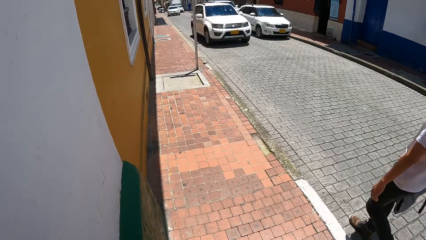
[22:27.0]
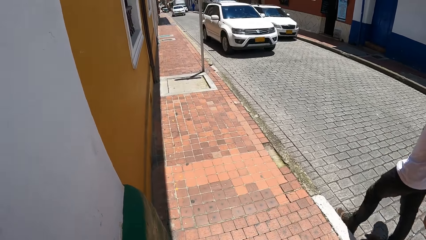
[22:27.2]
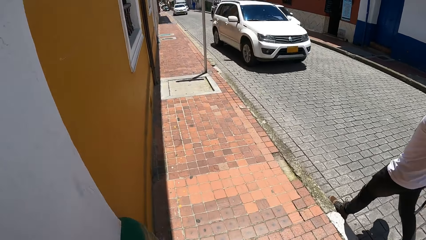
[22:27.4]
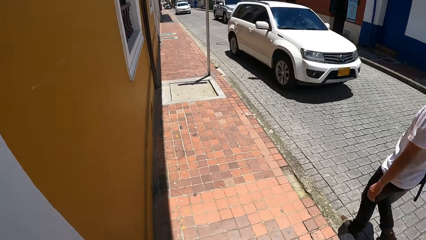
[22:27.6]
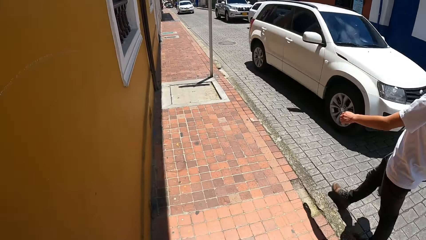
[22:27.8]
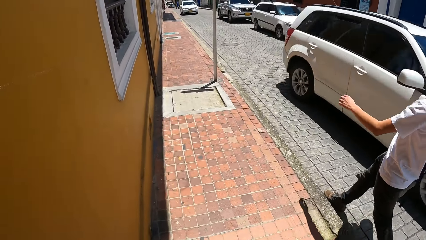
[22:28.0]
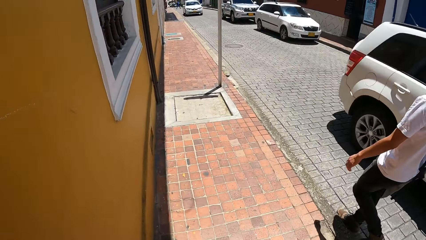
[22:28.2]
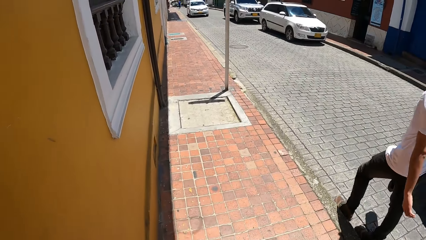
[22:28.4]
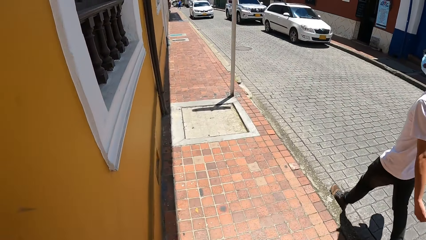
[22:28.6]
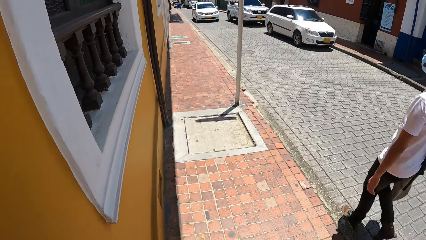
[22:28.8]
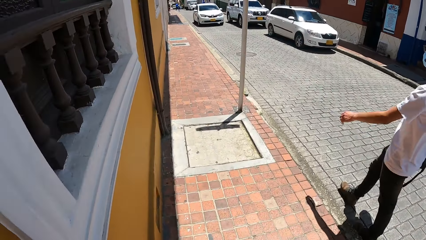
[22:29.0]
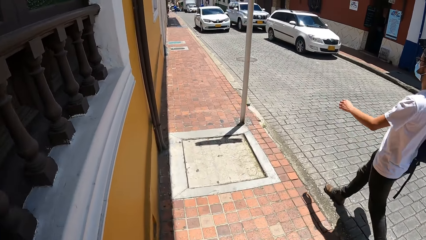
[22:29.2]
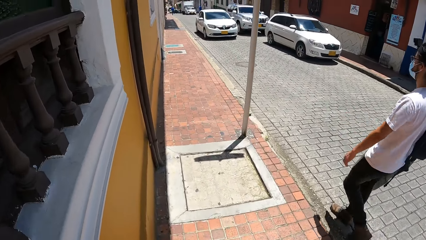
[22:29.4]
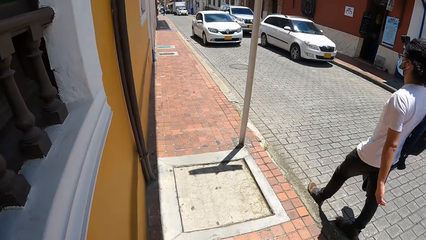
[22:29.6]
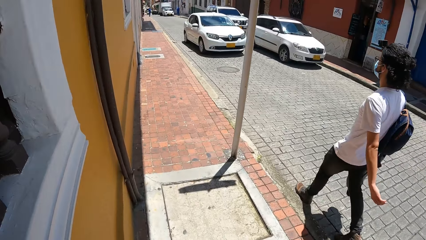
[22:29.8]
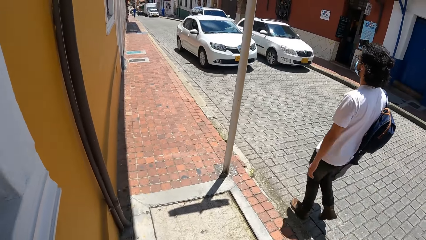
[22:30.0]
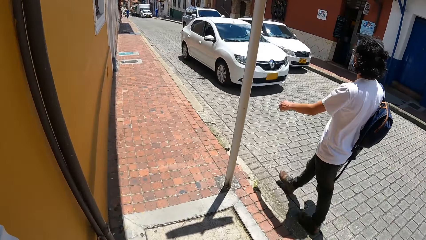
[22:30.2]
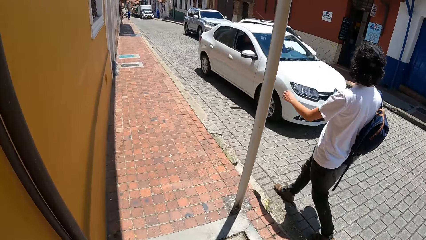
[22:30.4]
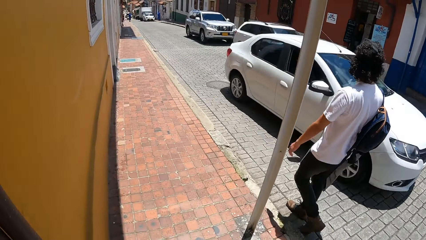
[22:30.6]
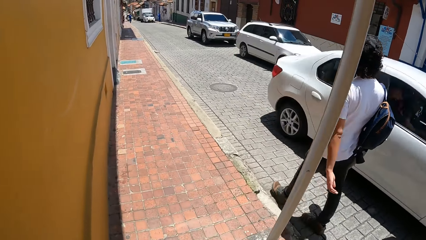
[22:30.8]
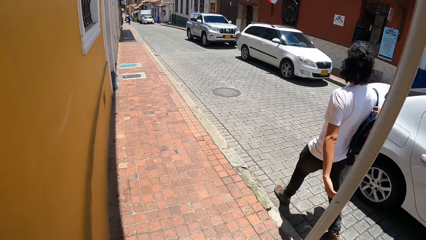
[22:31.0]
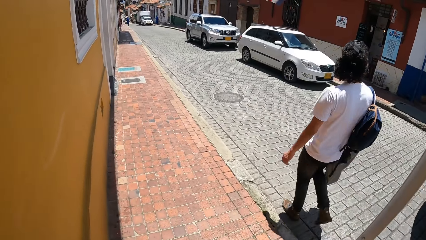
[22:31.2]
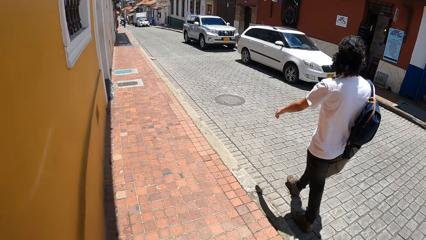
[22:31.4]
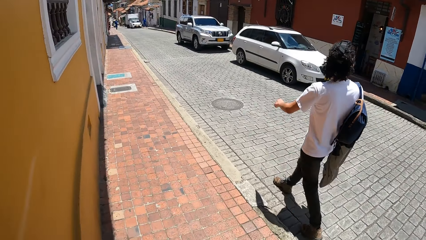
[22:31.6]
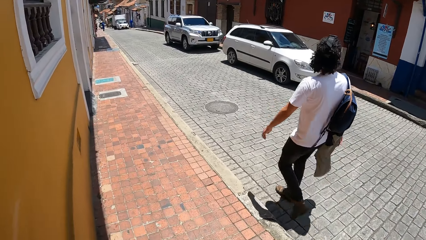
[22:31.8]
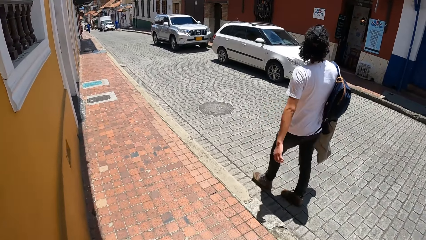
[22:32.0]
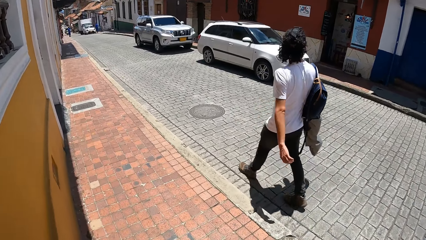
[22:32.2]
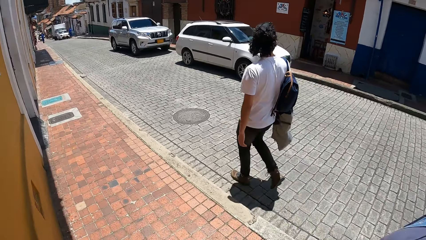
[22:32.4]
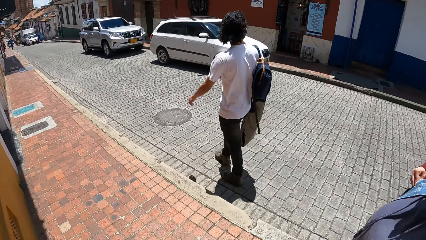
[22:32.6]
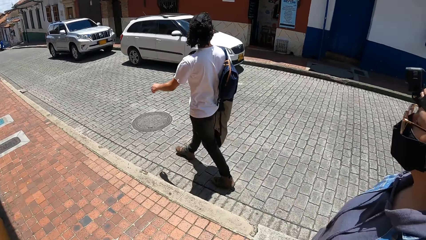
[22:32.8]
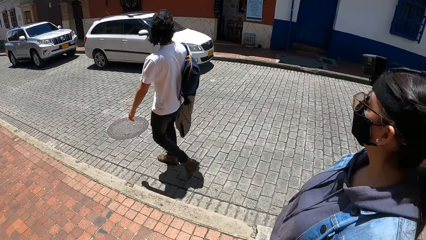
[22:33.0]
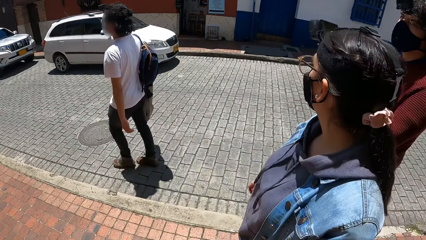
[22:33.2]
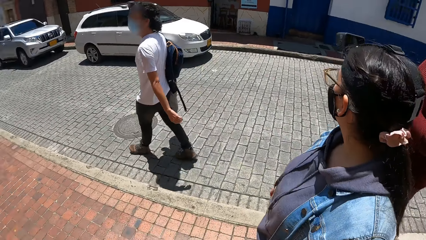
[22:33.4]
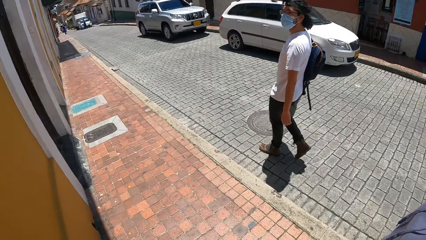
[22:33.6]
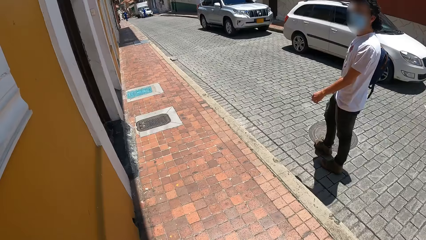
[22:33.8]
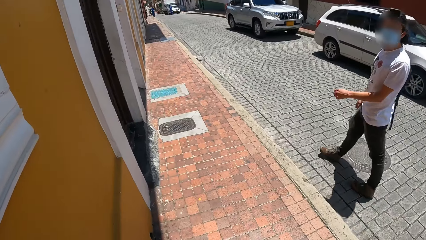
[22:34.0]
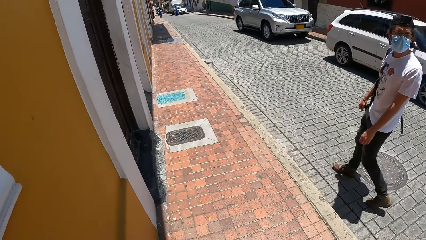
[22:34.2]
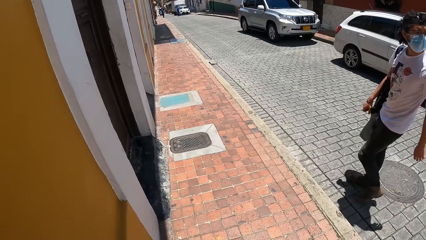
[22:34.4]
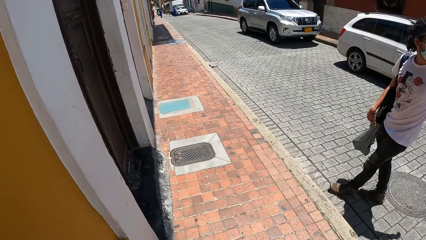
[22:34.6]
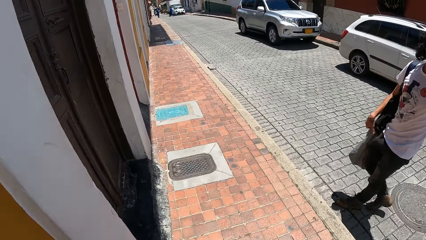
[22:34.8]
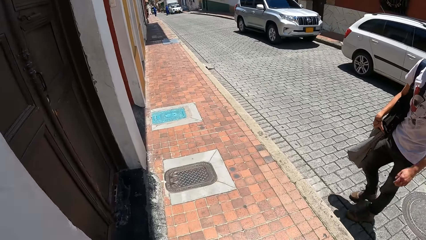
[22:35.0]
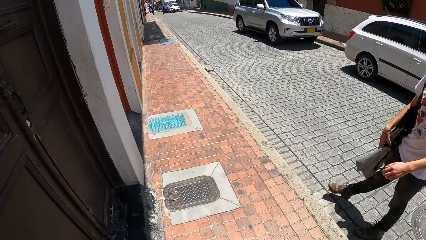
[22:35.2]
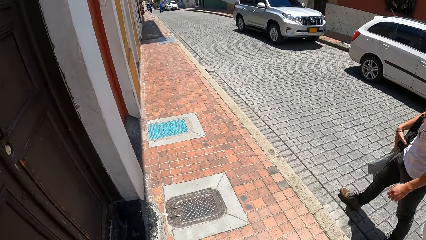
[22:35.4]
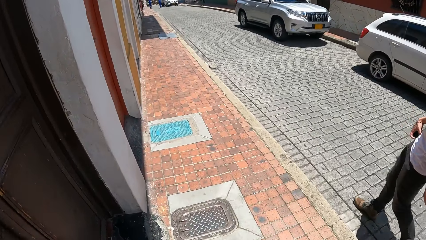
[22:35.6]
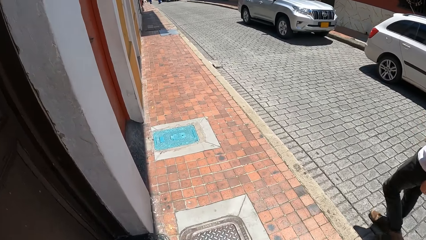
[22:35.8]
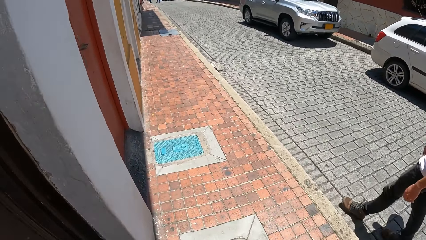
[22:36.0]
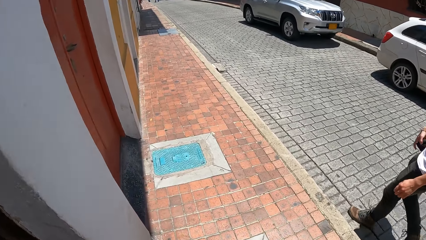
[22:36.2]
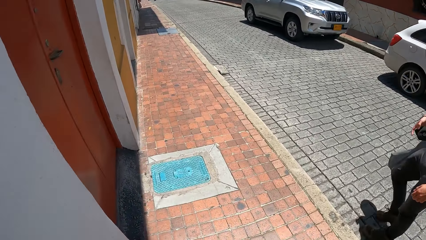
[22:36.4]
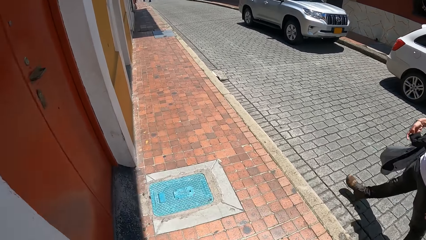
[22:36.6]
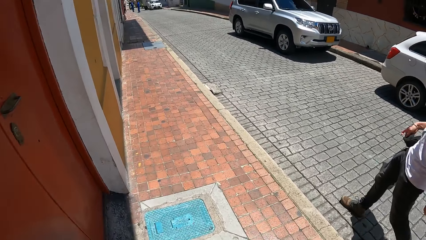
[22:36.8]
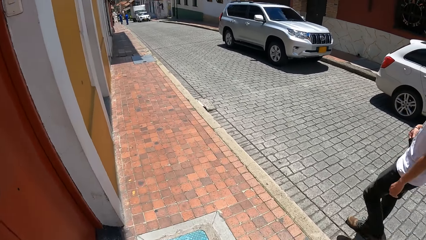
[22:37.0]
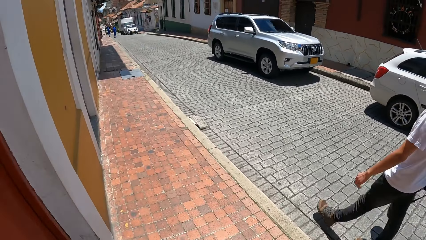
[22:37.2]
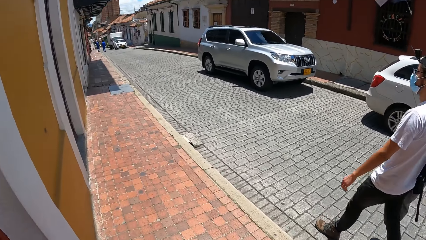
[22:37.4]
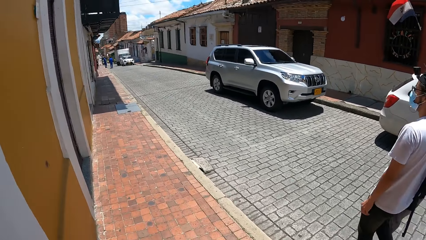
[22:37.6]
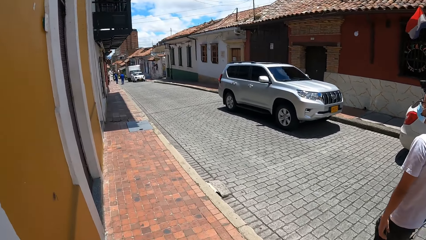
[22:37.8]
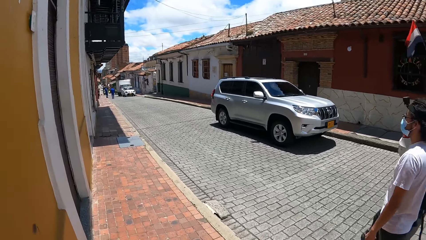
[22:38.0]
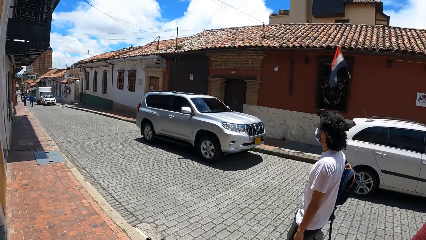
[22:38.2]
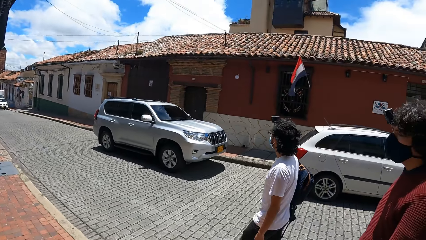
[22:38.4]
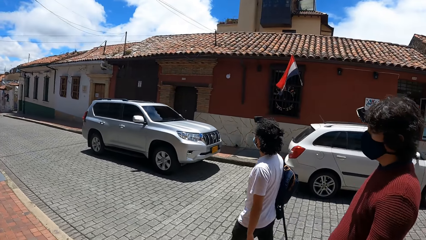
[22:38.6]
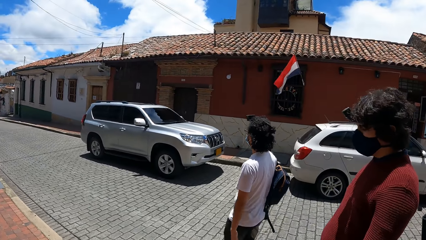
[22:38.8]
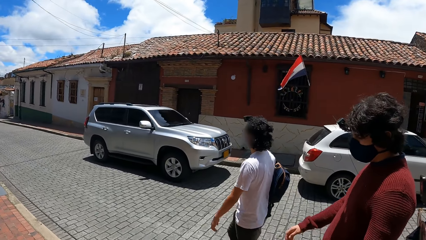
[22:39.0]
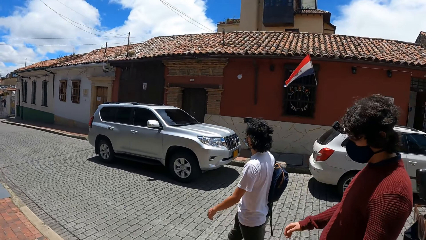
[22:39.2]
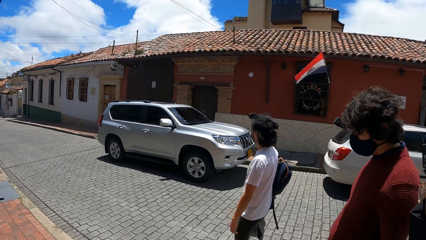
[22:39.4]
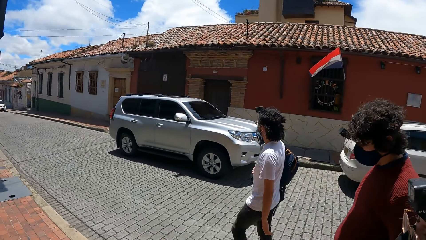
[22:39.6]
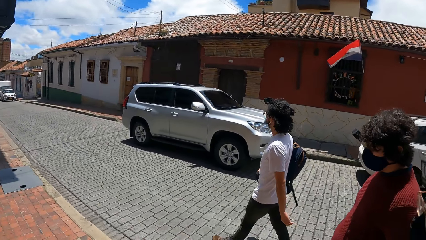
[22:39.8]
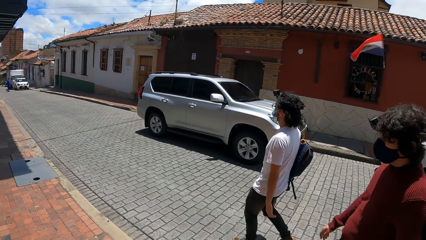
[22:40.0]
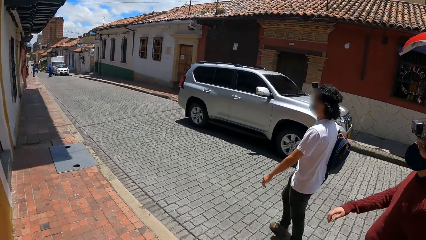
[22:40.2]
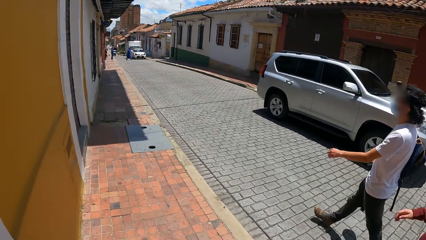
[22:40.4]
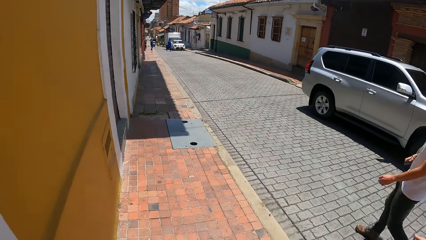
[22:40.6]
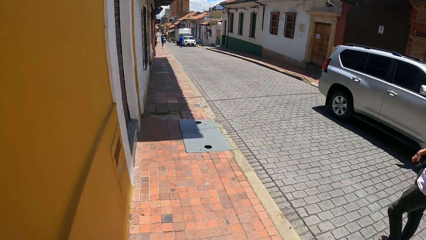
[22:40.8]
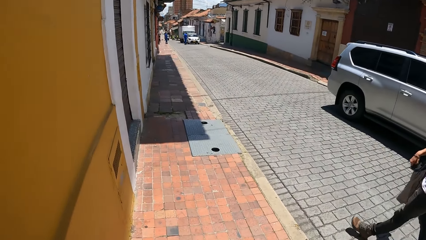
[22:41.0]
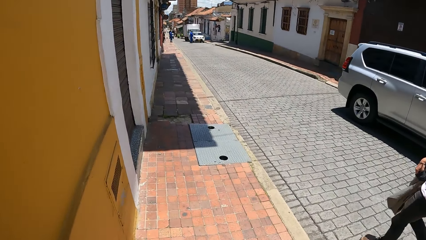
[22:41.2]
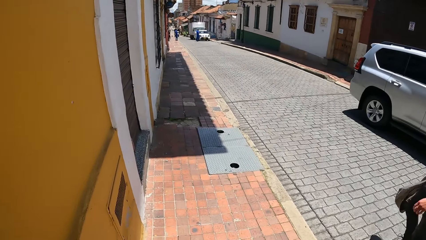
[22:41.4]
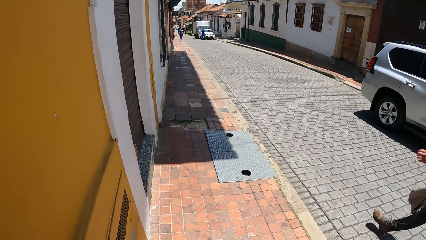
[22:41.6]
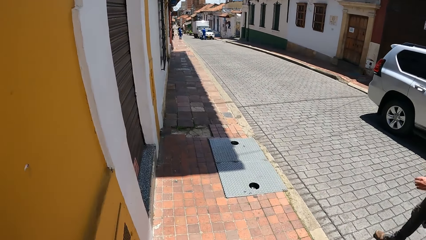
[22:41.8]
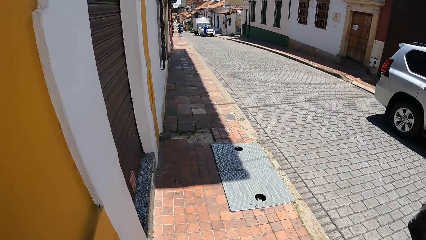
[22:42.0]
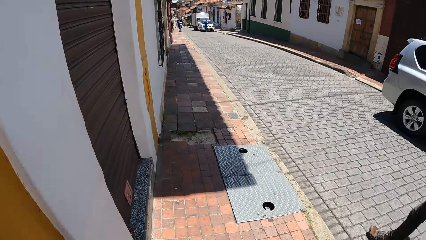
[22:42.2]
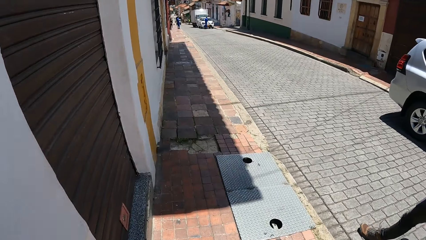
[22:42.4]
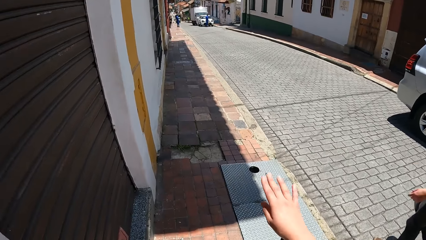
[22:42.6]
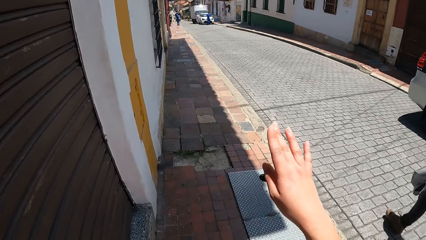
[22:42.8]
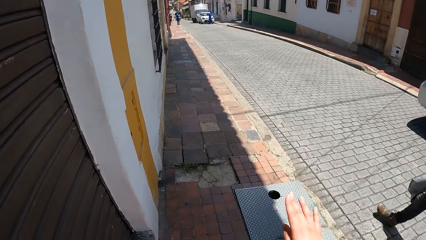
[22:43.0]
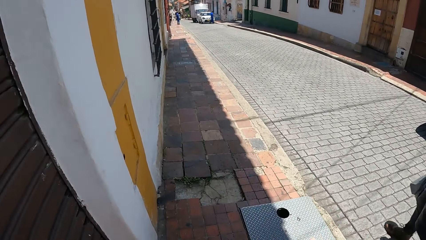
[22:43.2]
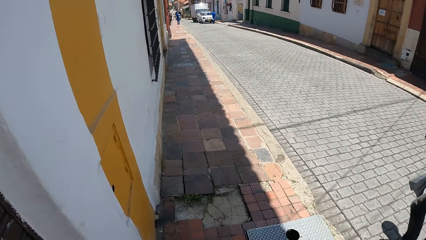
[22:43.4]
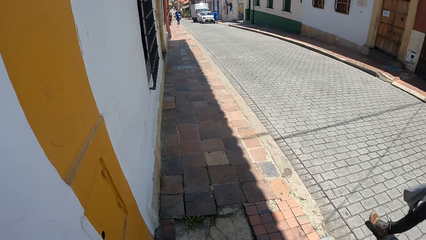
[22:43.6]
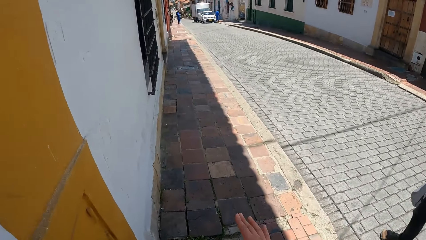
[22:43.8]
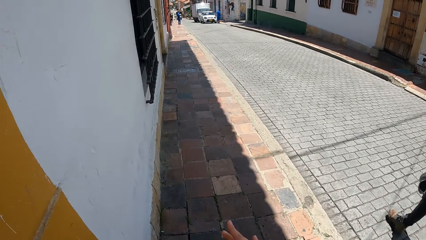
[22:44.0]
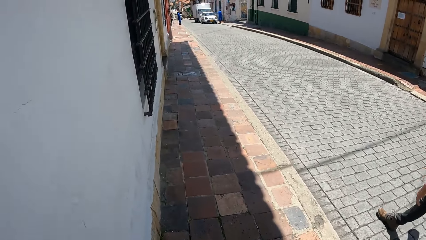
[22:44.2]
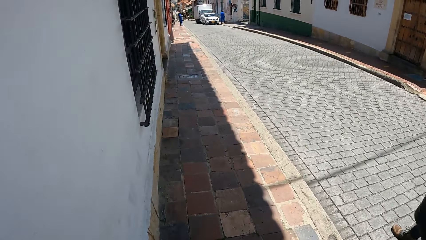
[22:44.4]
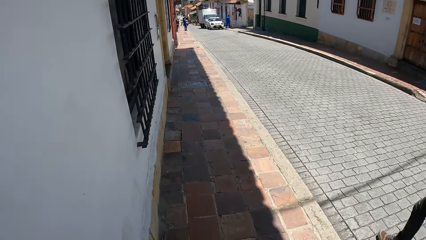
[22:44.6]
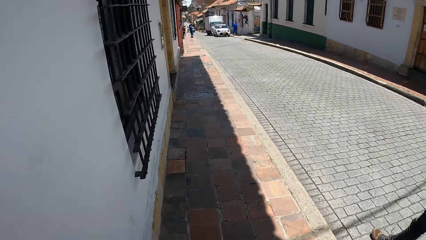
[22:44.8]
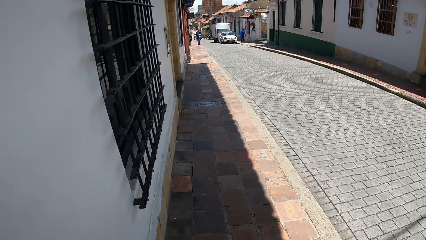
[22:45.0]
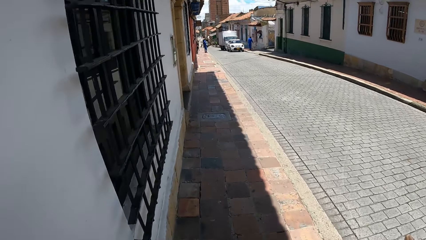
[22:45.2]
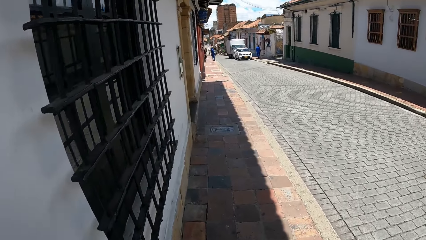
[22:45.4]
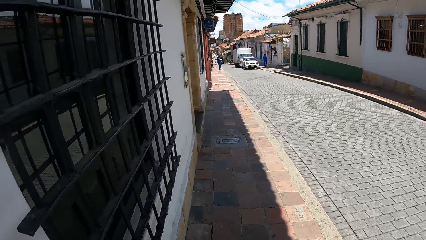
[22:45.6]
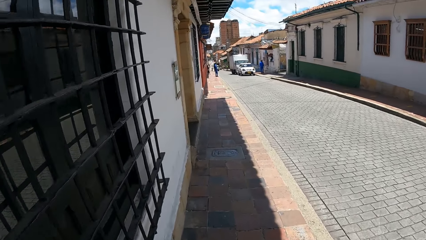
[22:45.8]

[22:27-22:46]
A white SUV drives past the camera wearer. A white car drives past them. They stare around. A person looks at them. The camera wearer walks around with others. They stare around. They walk around with others.
